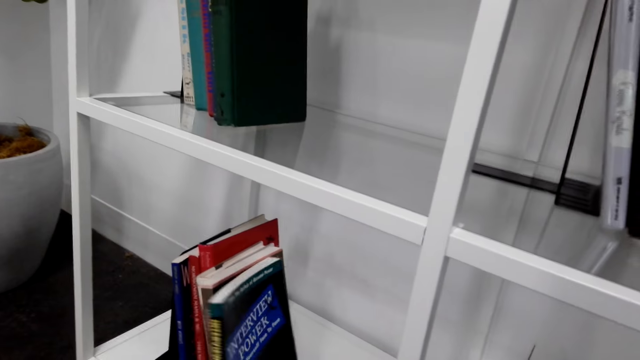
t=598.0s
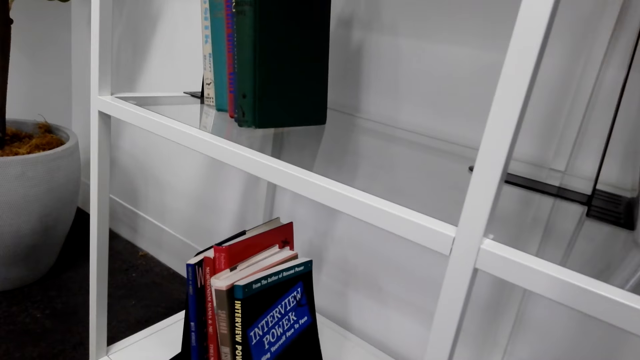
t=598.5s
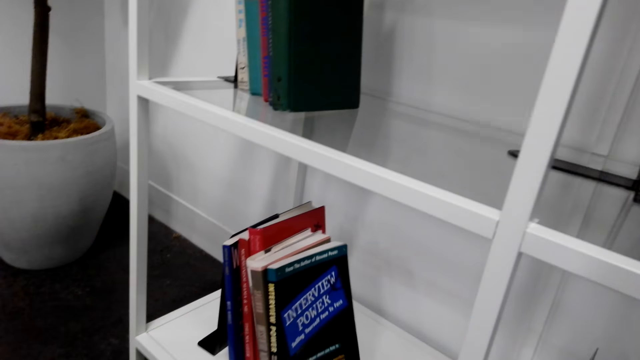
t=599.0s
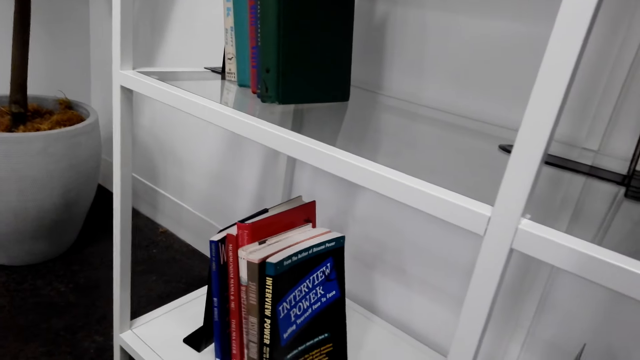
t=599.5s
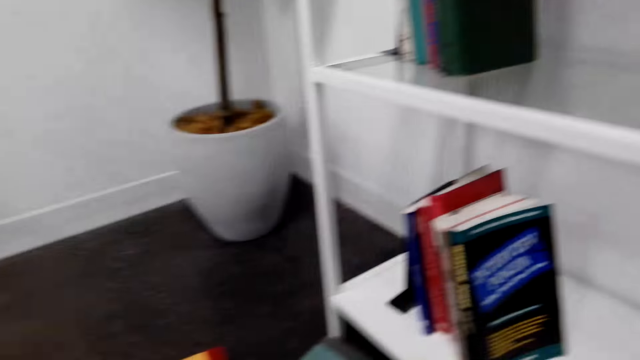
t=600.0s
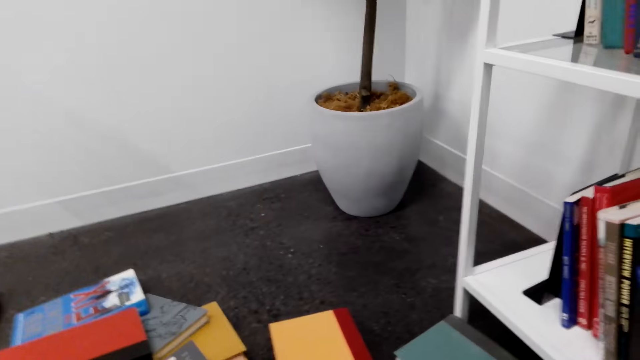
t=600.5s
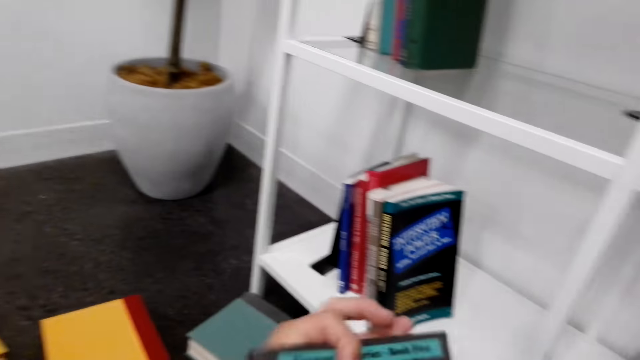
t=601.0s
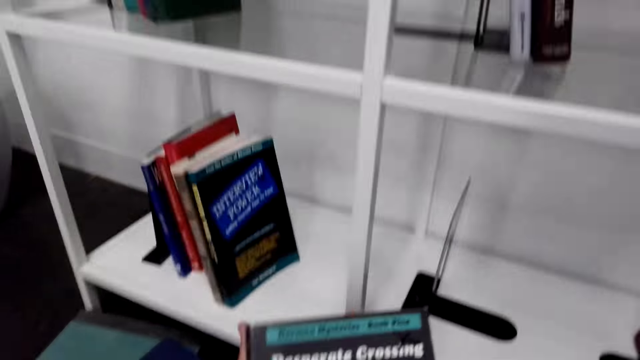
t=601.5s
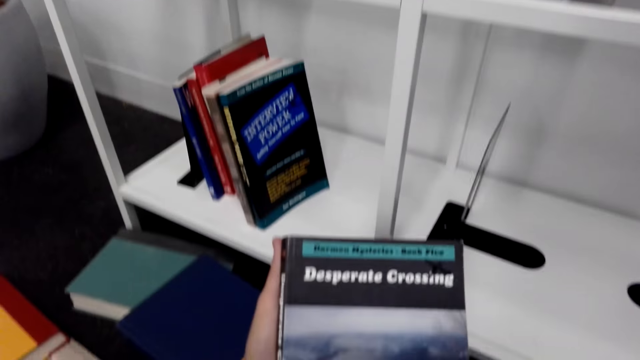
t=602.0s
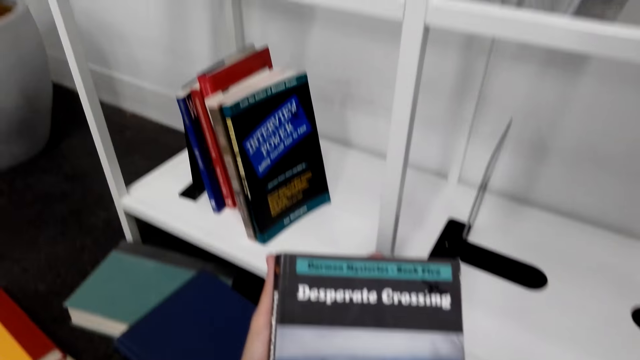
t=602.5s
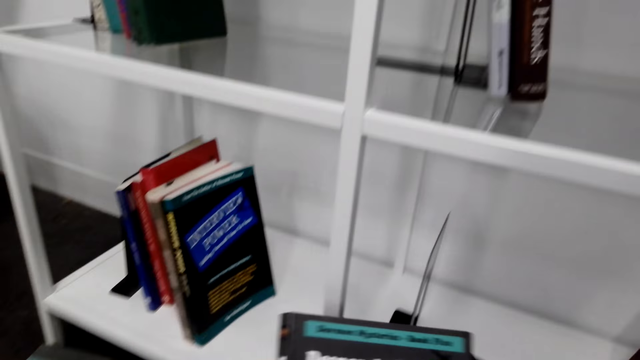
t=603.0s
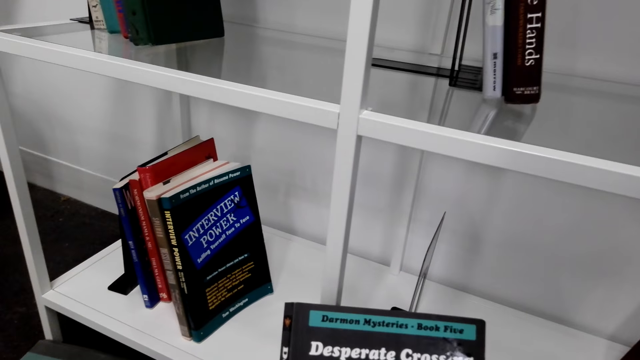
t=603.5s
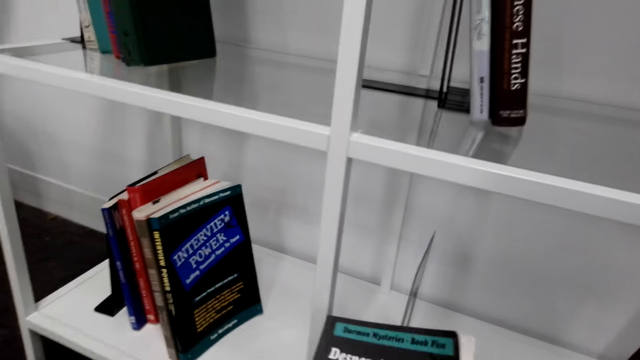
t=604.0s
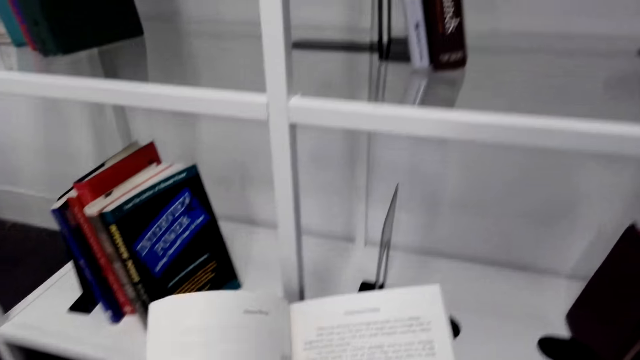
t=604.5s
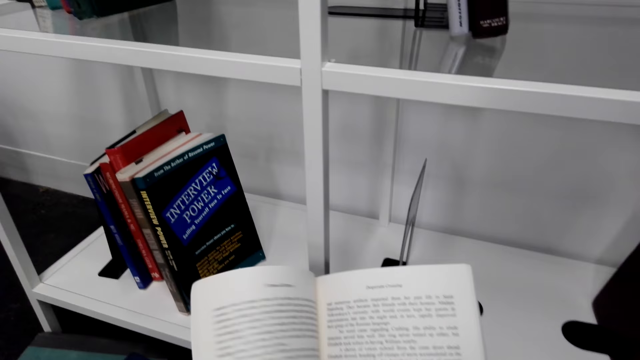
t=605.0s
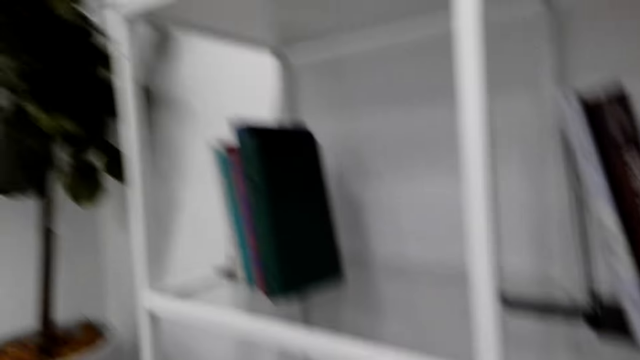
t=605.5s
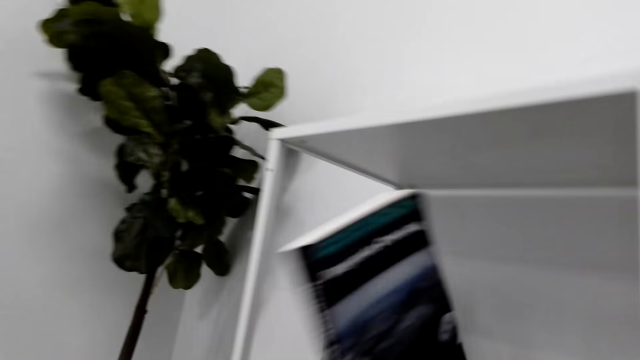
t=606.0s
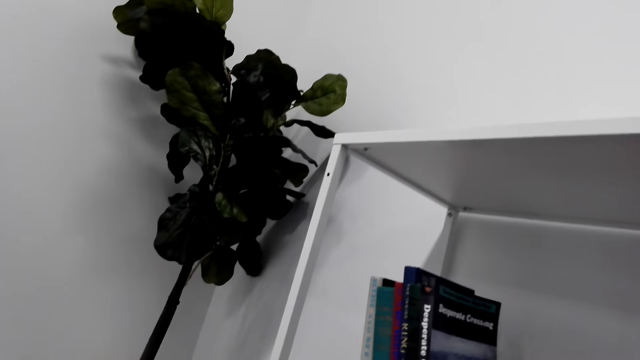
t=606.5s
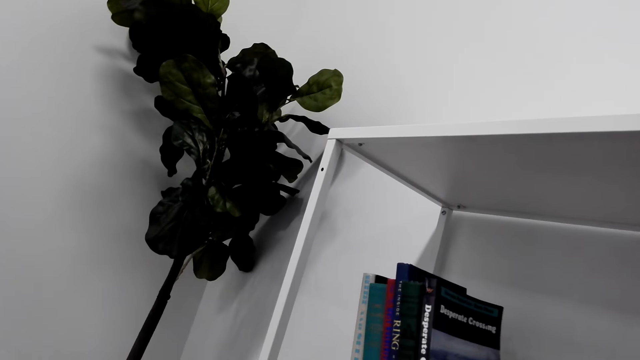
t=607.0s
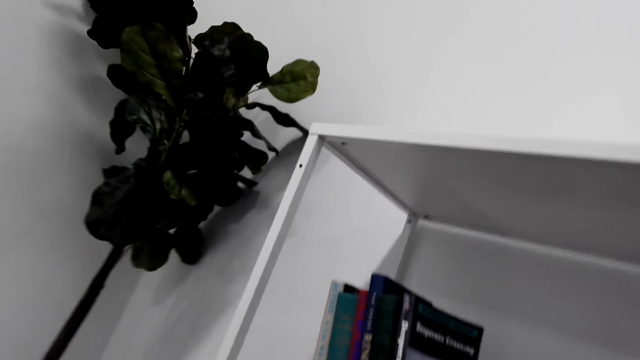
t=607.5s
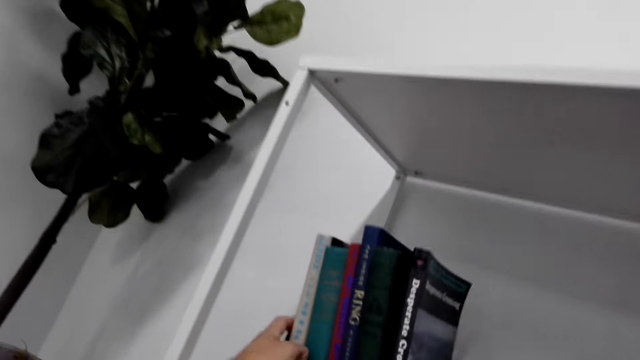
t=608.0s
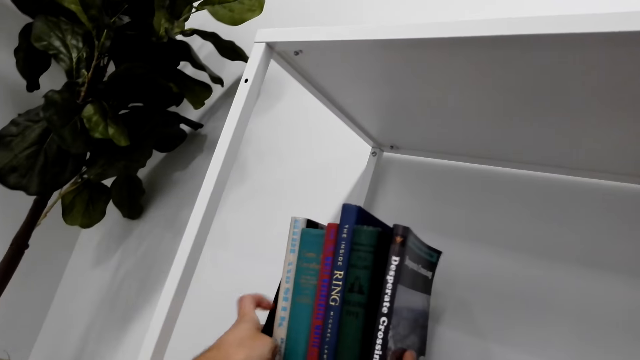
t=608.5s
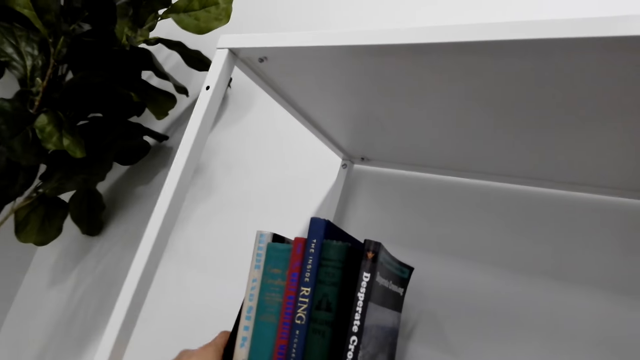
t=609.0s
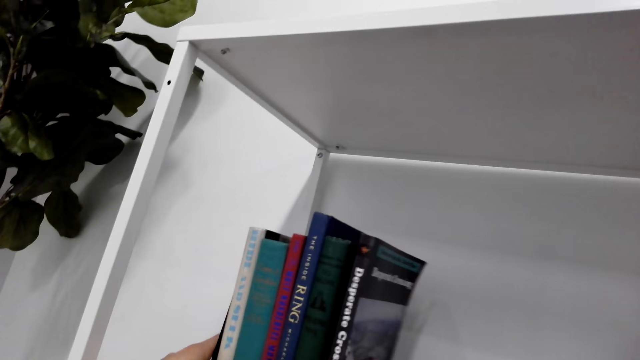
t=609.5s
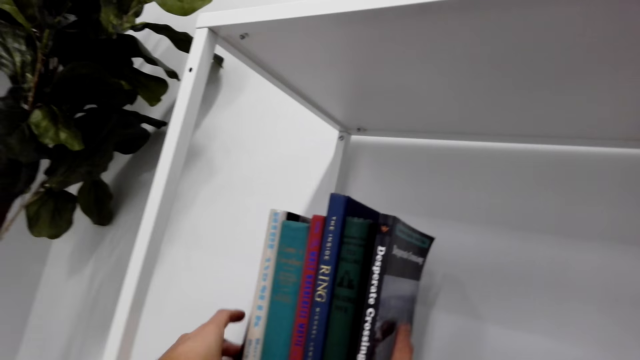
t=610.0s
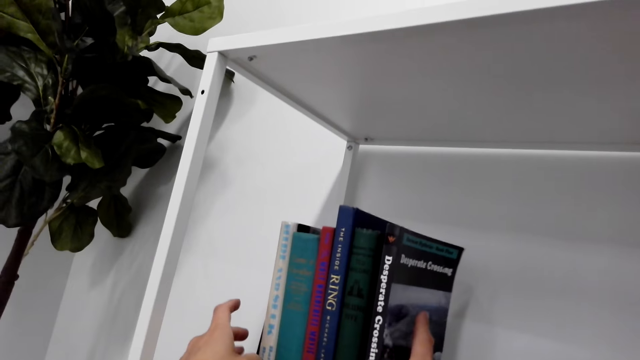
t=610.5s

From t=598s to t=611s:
The camera wearer puts the book on the shelf. They pick up a book from the floor. They inspect the book. They open the book. They arrange the book on the bookshelf. They arrange the books on the shelf.

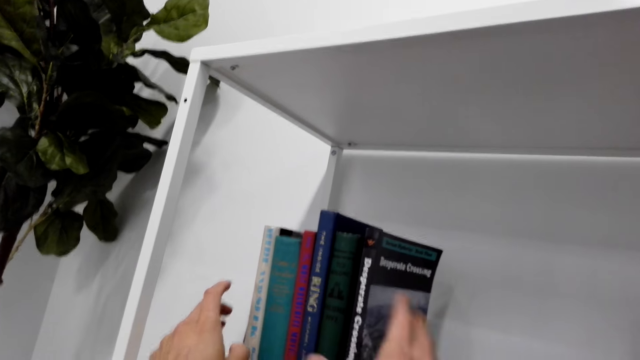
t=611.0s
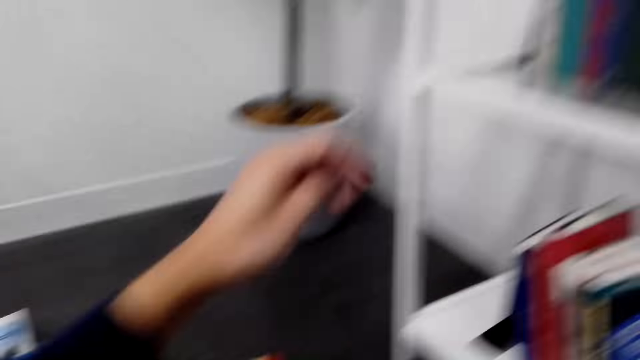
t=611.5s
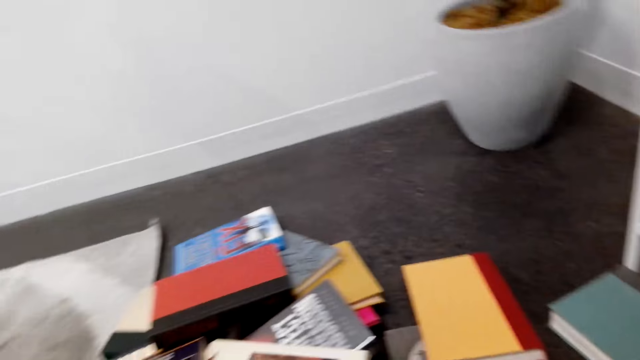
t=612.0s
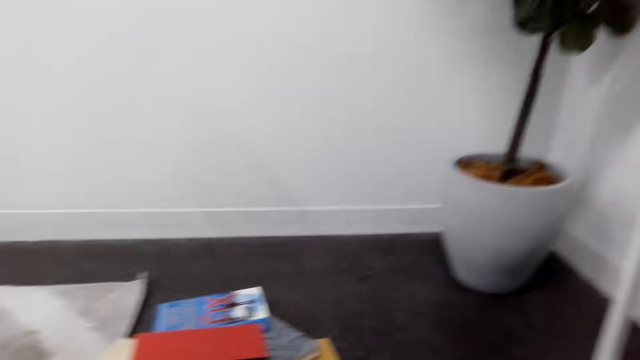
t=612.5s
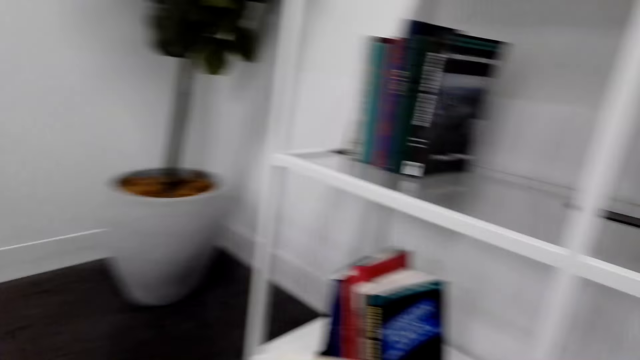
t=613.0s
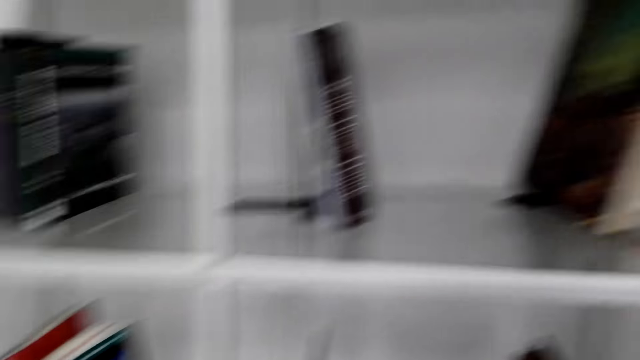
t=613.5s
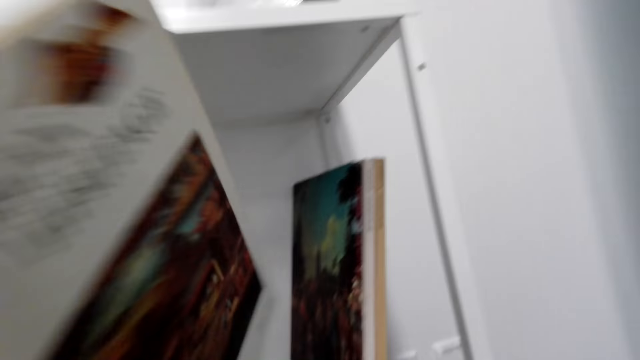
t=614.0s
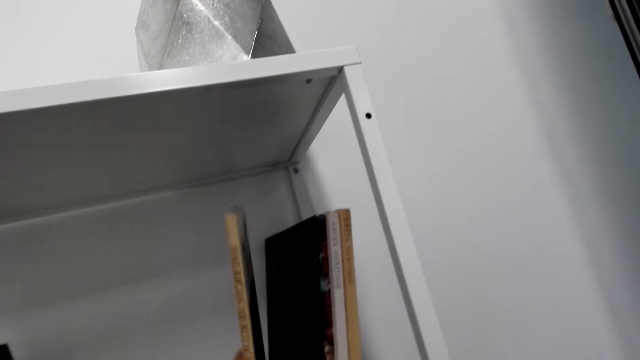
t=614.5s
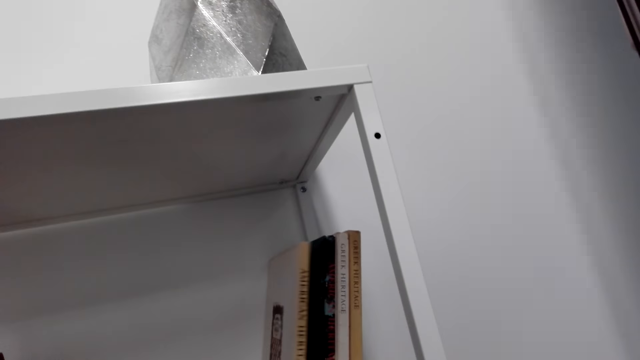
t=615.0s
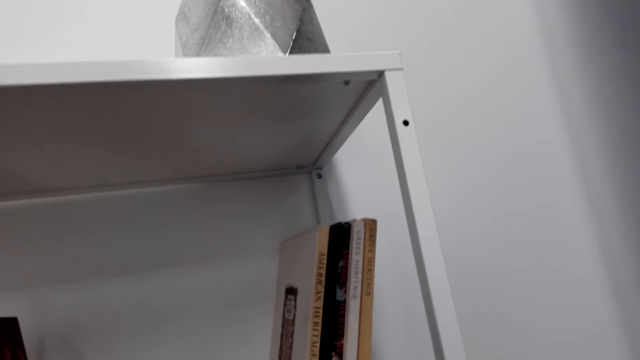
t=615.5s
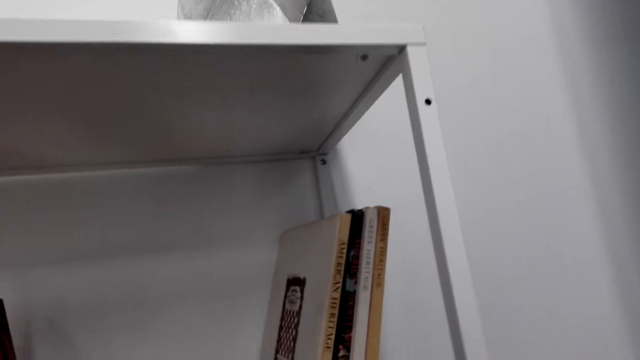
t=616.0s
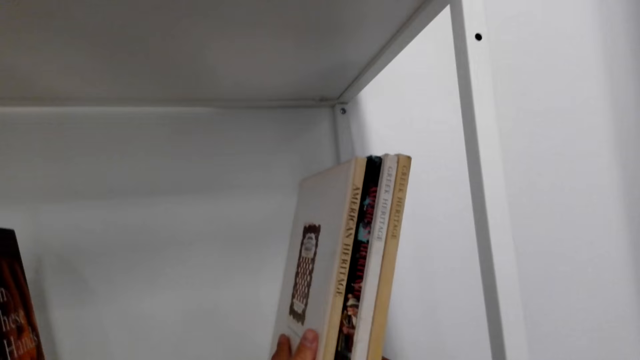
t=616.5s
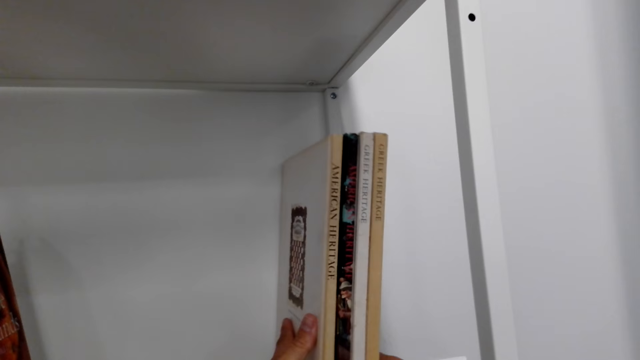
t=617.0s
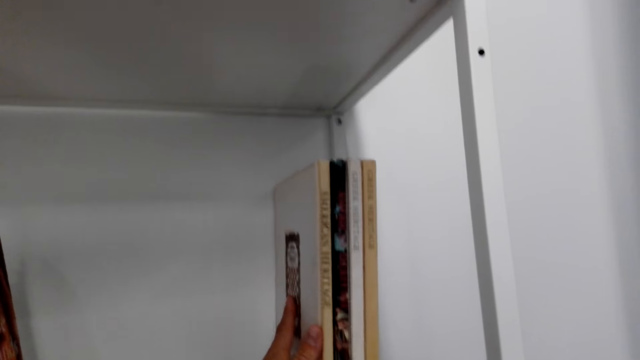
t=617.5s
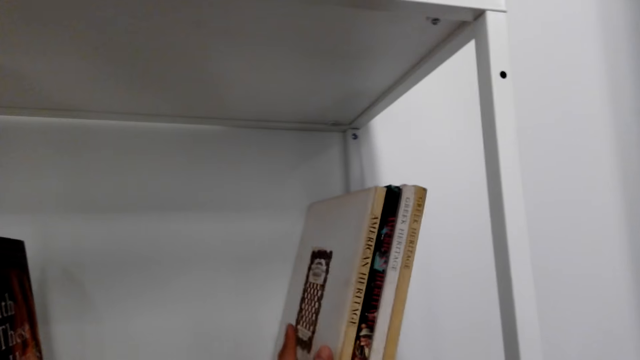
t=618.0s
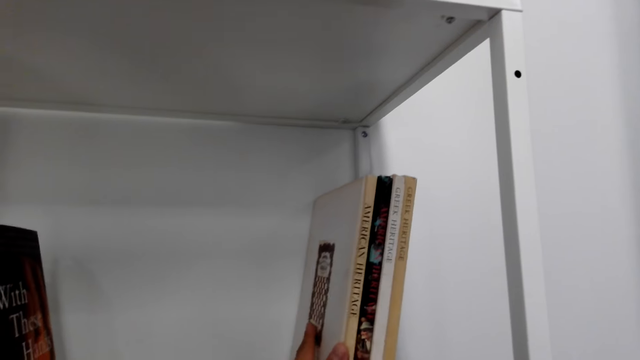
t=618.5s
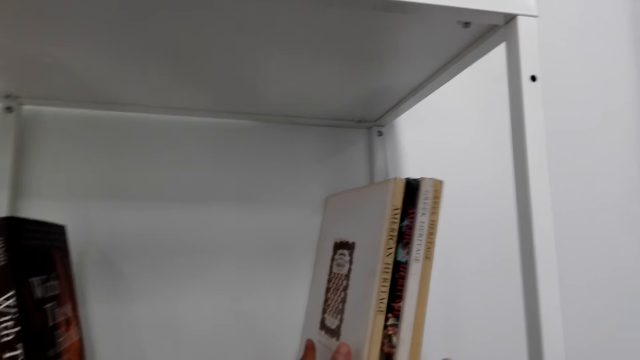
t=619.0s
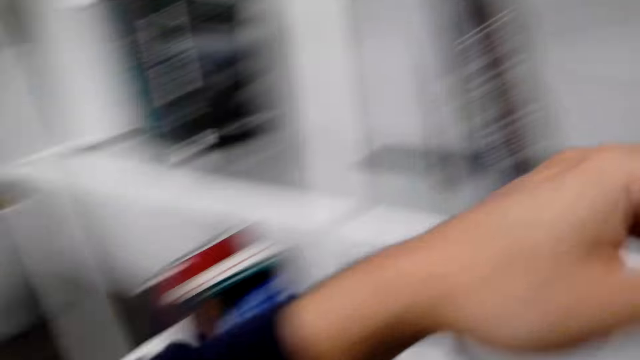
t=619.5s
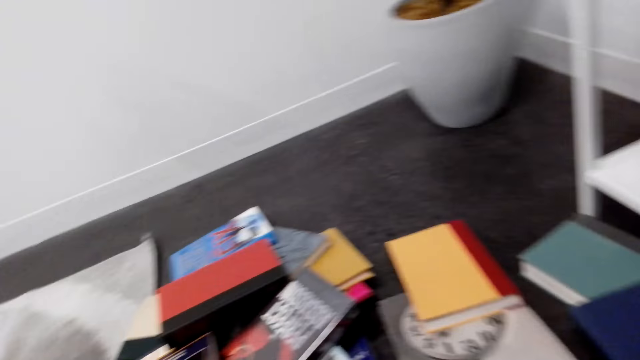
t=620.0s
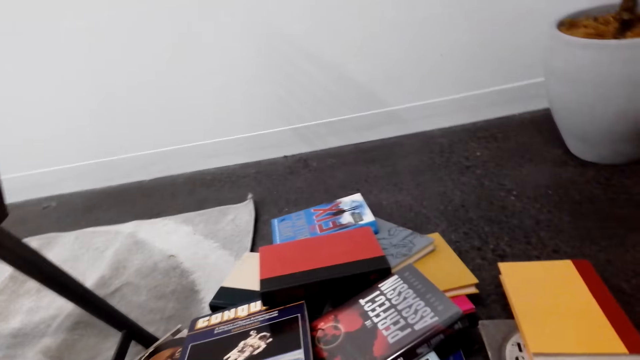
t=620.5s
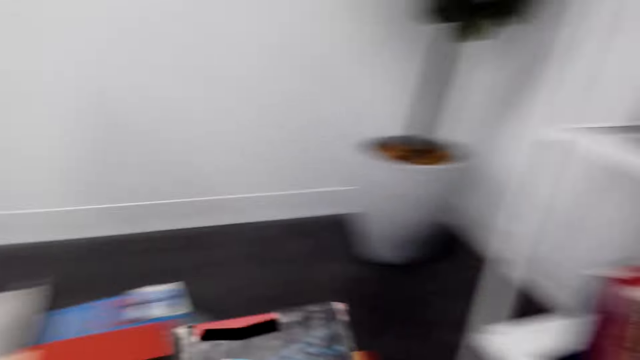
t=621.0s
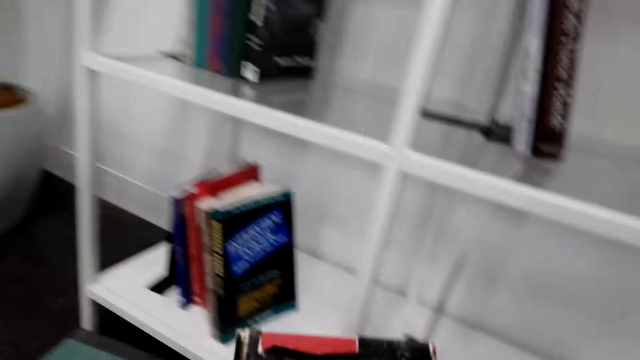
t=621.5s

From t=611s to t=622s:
The camera wearer picks up a book from the floor. They arrange the book on the bookshelf. They pick up a book from the floor.
